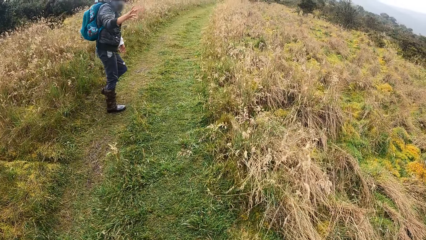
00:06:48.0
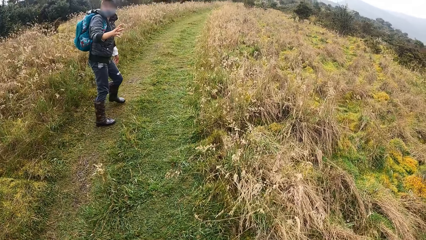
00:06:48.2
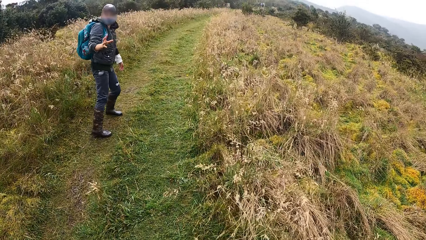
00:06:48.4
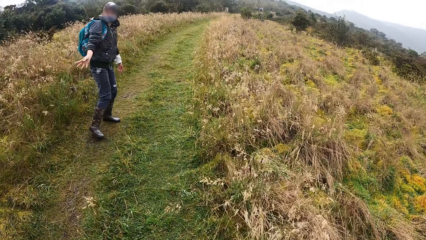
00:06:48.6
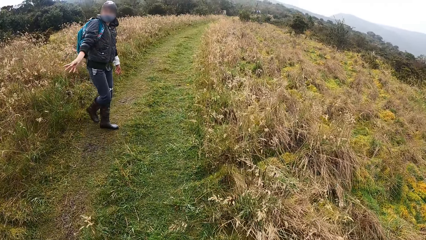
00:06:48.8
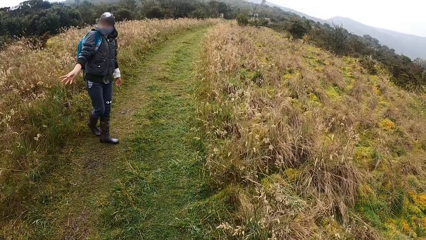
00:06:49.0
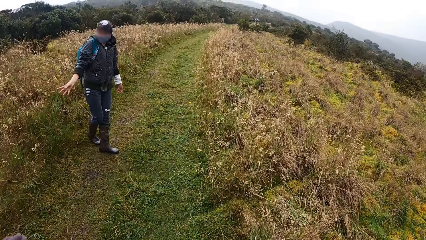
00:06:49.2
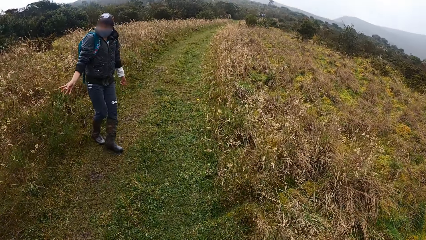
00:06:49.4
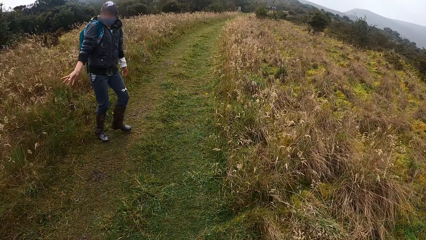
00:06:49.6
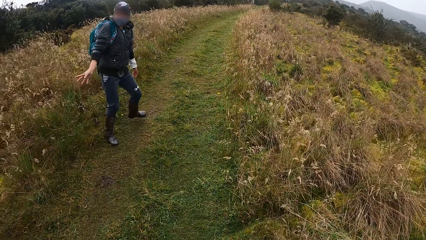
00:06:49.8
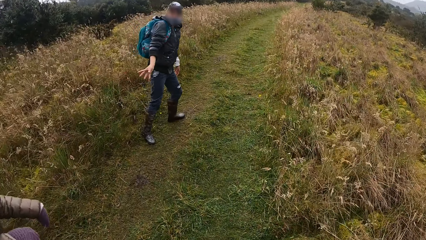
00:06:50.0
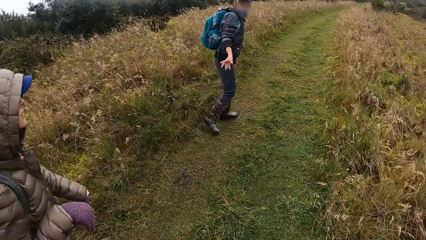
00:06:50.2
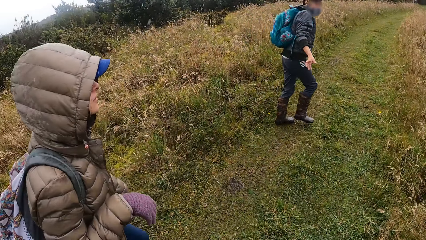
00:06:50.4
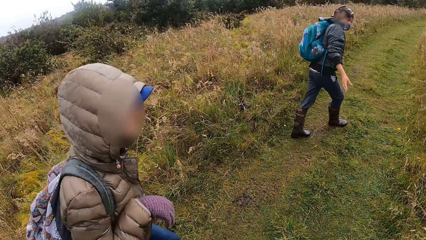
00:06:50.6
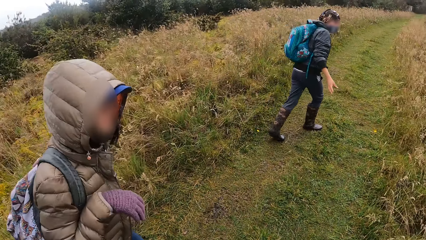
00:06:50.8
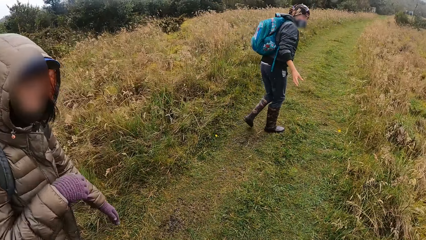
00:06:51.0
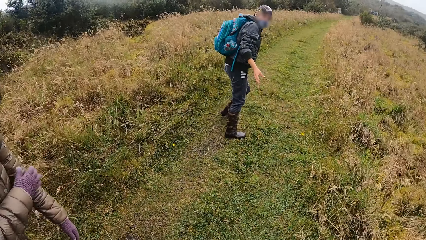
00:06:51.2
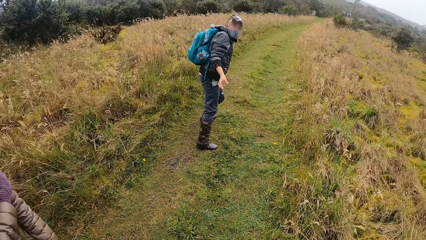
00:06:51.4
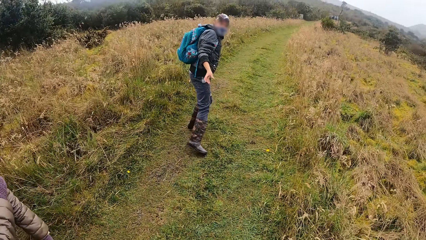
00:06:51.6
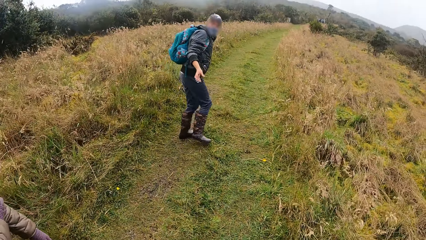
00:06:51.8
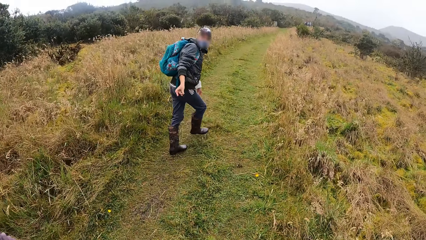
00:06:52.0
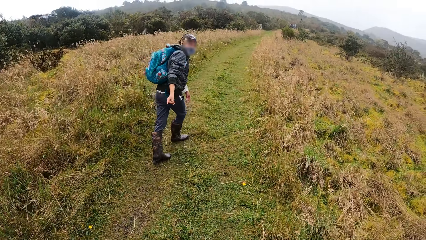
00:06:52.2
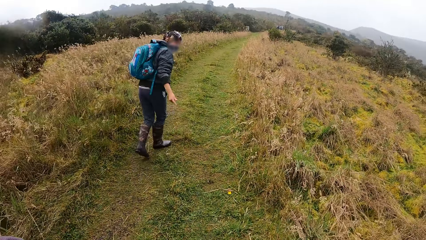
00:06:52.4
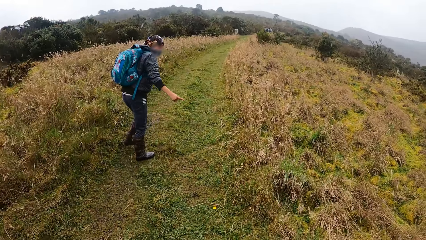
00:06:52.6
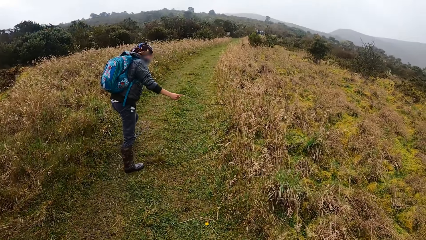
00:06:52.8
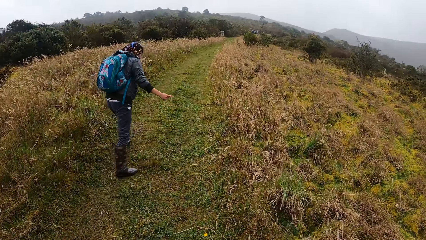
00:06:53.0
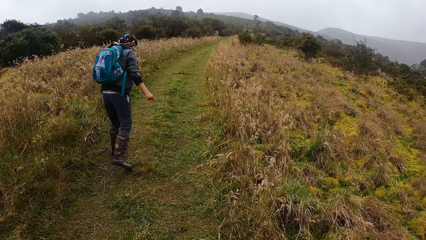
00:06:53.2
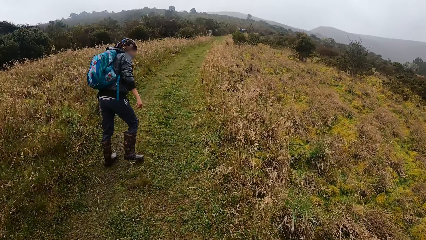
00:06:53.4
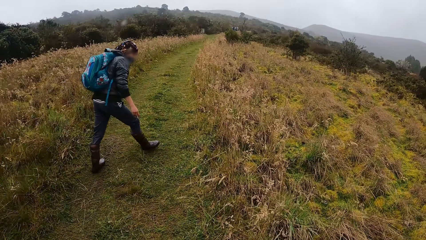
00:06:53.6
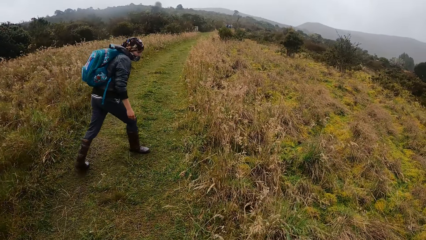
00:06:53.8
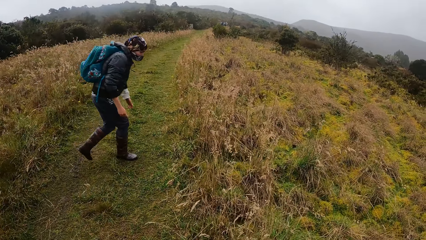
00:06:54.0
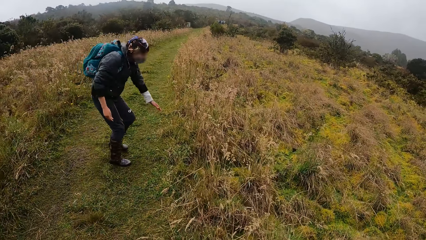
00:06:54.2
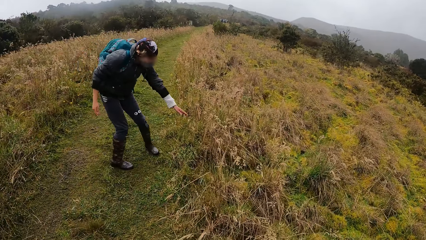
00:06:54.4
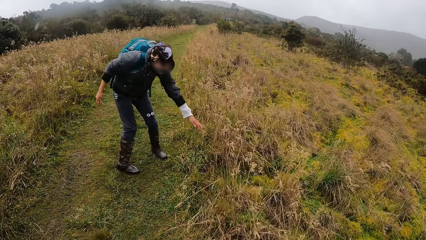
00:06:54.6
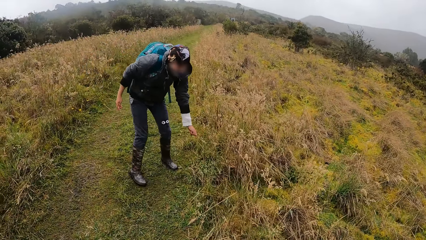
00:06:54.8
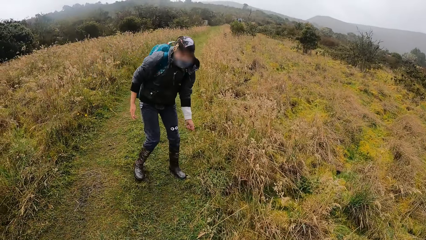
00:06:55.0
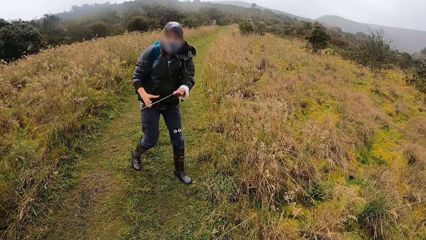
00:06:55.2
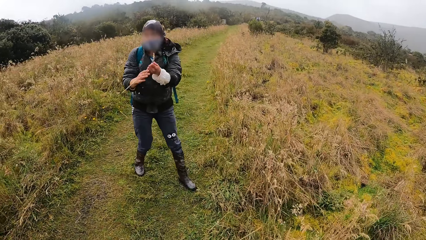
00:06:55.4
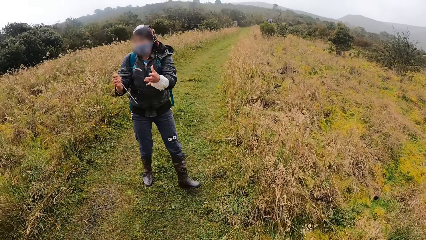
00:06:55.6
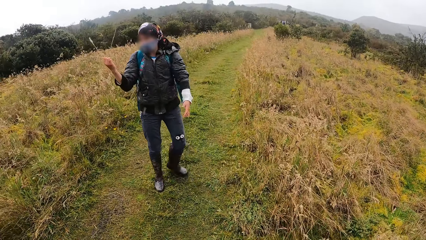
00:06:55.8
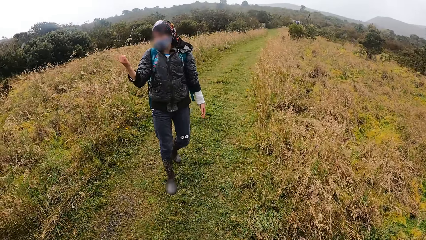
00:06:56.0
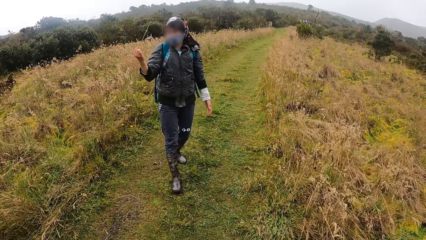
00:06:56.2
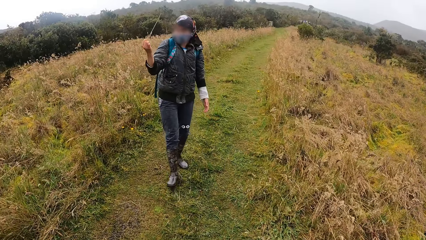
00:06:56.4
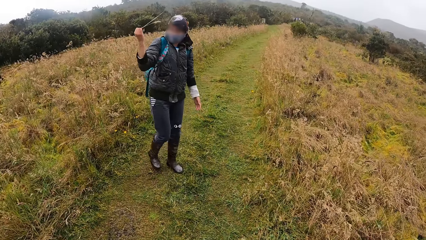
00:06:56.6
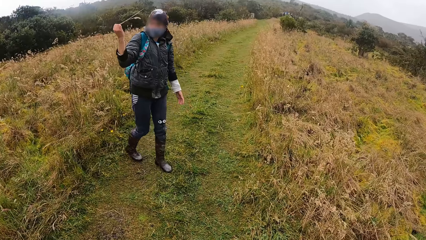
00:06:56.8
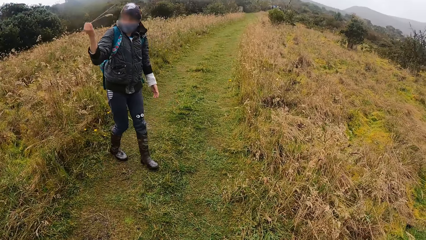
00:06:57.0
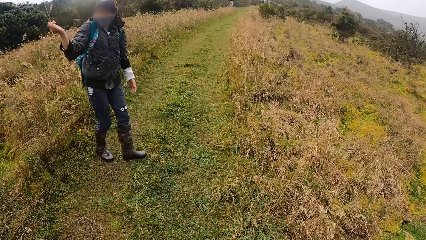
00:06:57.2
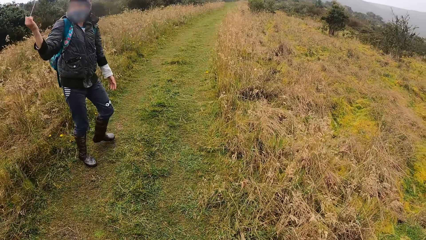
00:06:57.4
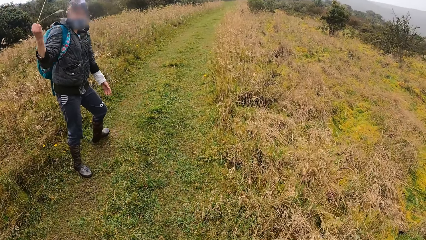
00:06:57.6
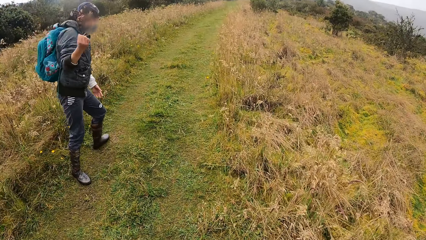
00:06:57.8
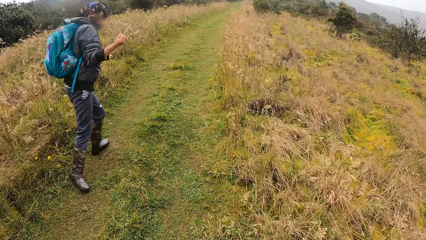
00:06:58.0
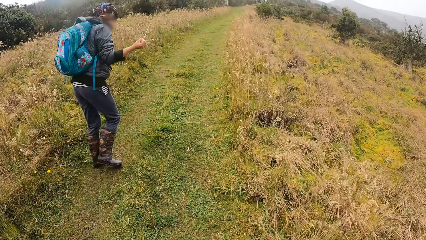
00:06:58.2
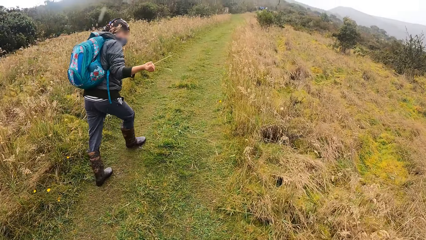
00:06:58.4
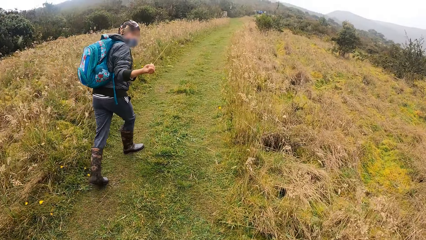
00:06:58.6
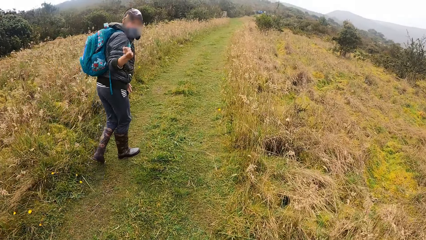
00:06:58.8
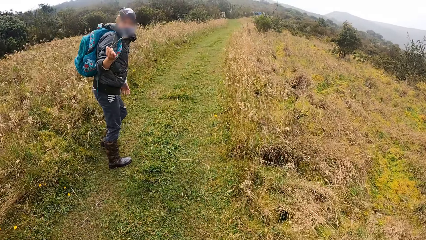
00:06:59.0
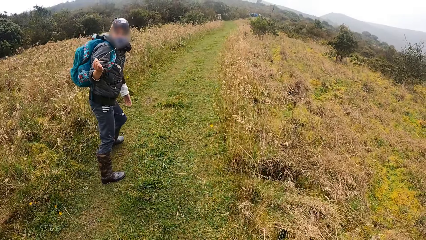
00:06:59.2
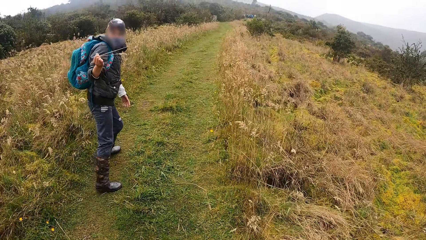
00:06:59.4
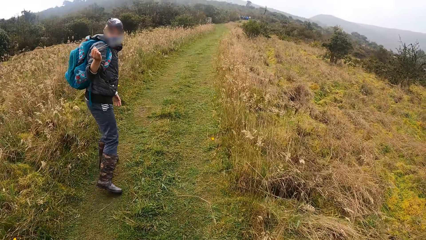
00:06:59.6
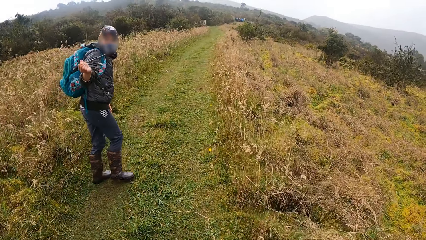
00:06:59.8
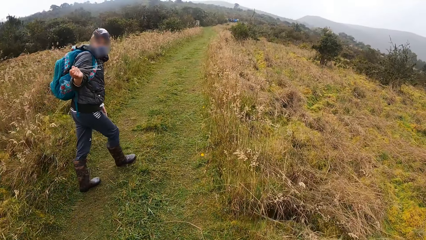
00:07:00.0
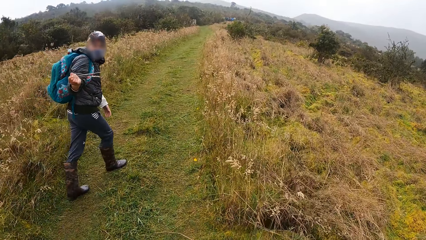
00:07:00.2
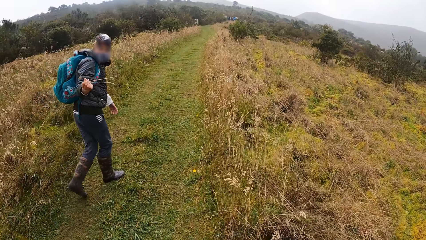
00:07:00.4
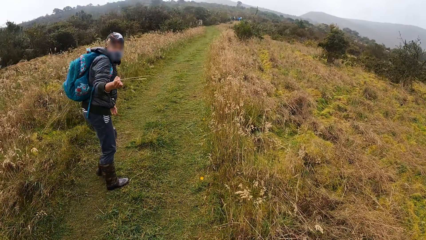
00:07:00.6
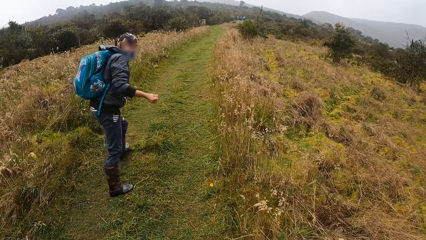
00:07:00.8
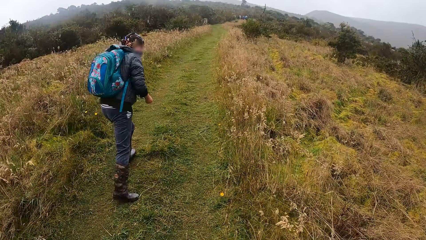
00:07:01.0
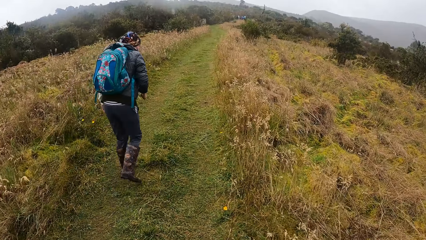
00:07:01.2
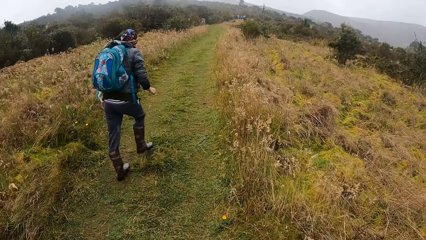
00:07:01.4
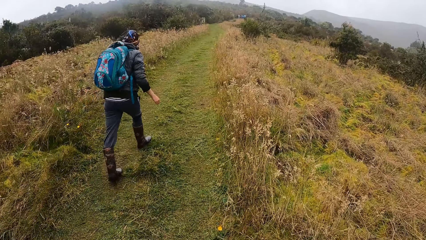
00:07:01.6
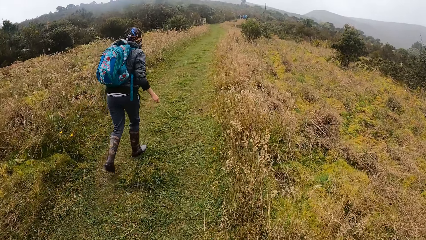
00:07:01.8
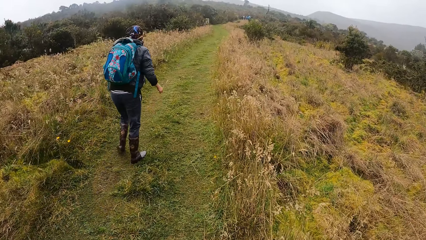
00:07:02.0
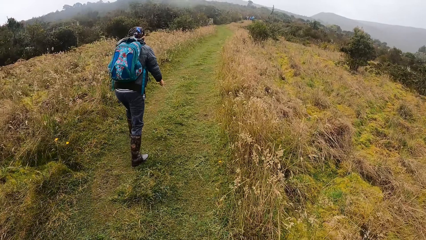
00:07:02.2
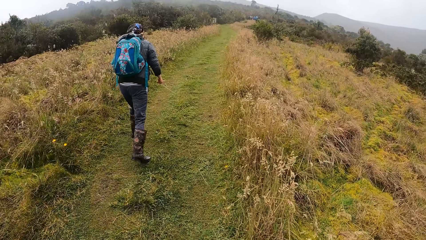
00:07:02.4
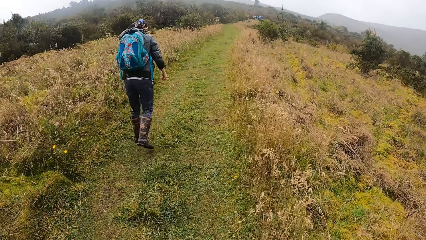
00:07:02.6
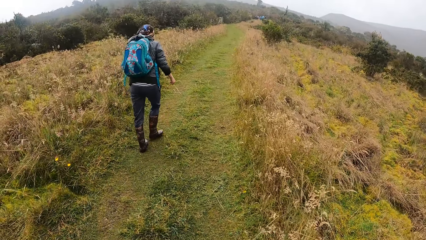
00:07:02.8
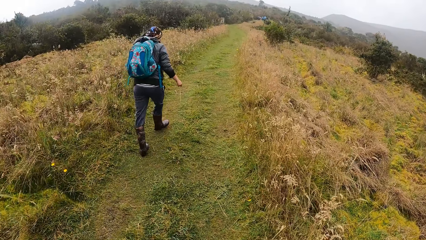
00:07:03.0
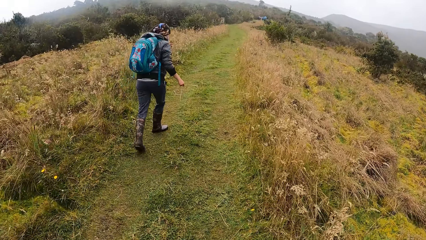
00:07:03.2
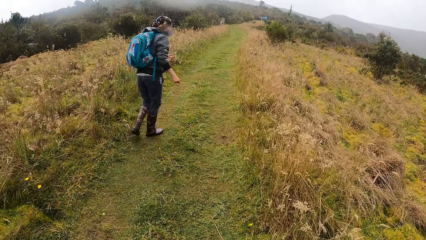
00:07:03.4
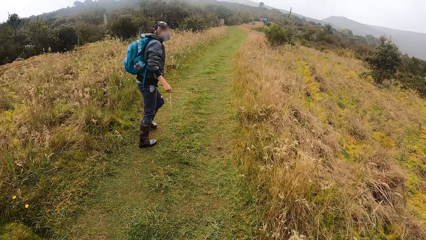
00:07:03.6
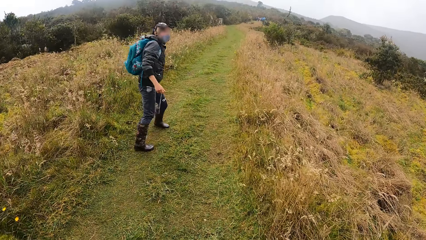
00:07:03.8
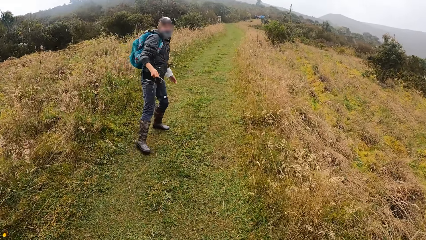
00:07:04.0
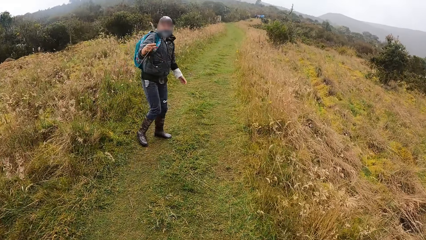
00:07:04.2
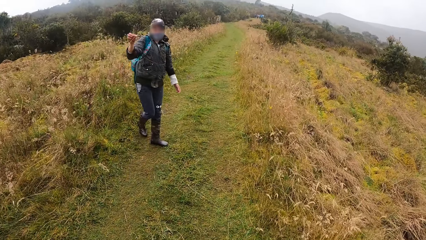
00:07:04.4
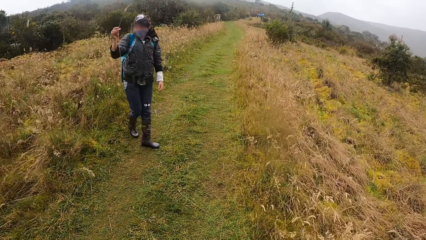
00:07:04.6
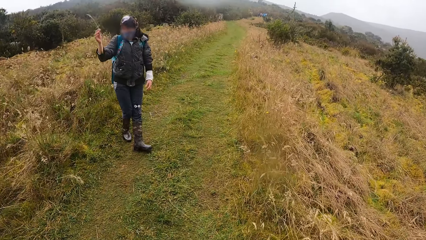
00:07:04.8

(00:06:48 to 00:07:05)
A lady interacts with the camera wearer and another lady. The first lady pulls a grass with her left hand. The first lady cuts the grass with her hands. Another woman transfers the grass from her left hand to her right hand. The camera wearer walks along a path in the field.
